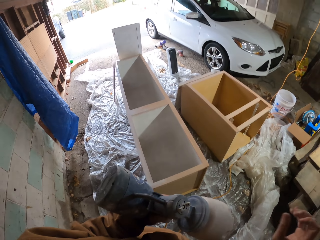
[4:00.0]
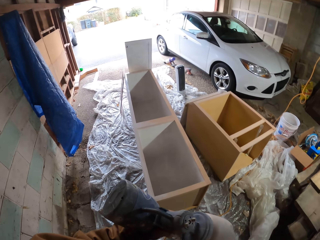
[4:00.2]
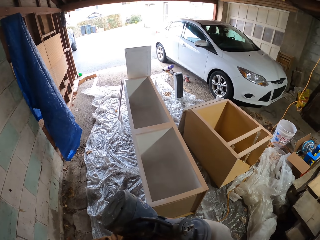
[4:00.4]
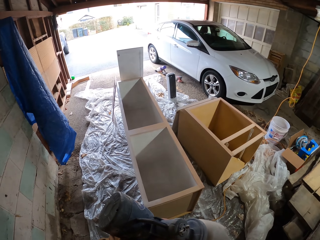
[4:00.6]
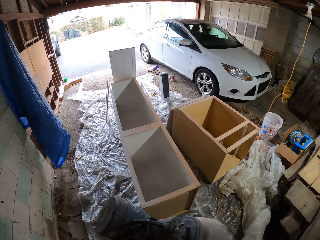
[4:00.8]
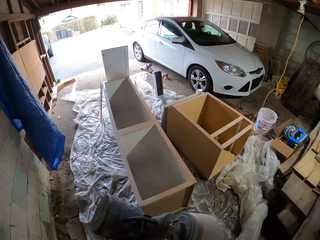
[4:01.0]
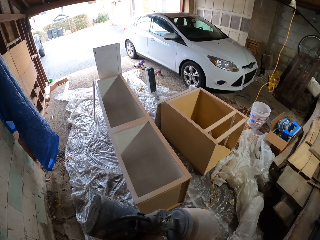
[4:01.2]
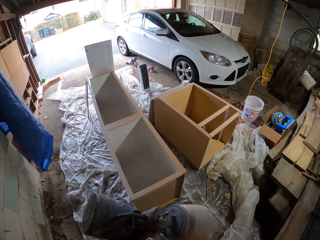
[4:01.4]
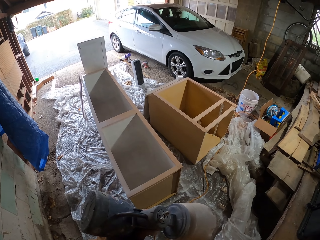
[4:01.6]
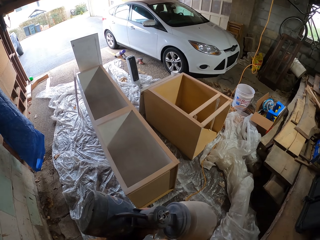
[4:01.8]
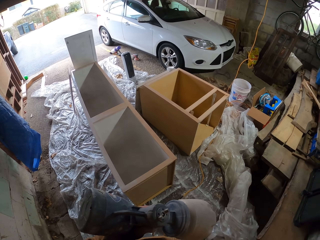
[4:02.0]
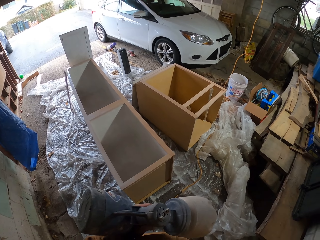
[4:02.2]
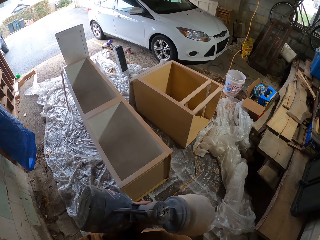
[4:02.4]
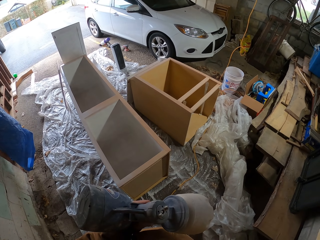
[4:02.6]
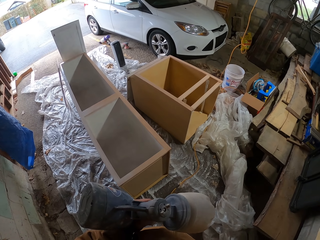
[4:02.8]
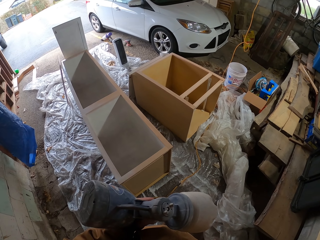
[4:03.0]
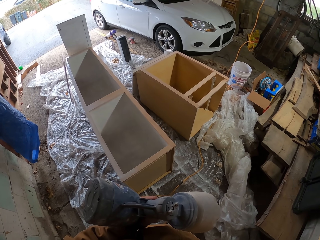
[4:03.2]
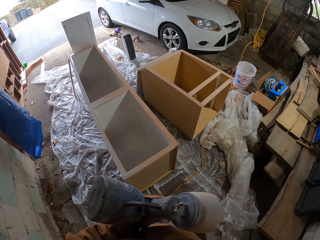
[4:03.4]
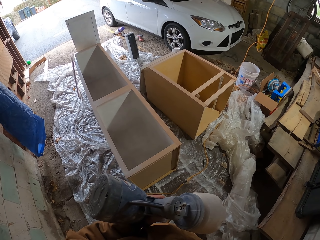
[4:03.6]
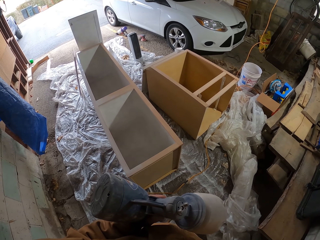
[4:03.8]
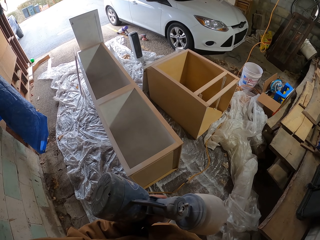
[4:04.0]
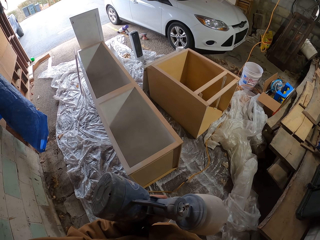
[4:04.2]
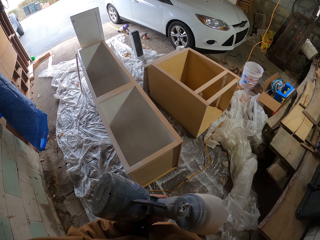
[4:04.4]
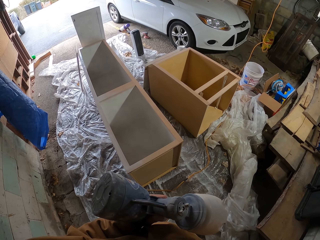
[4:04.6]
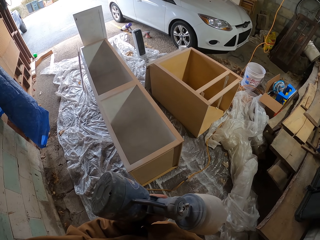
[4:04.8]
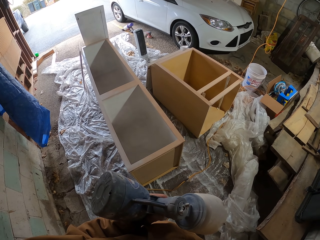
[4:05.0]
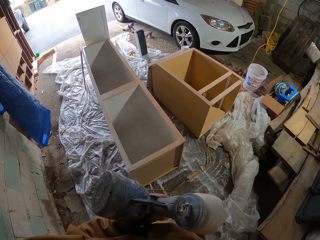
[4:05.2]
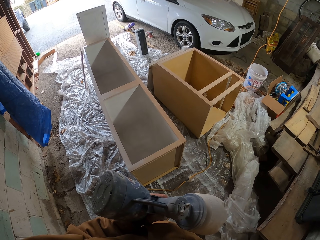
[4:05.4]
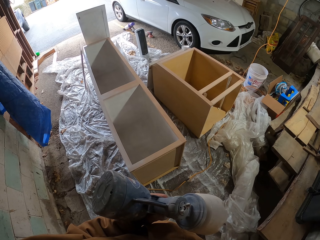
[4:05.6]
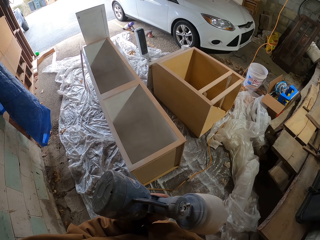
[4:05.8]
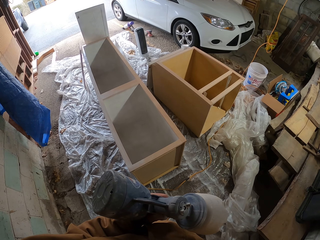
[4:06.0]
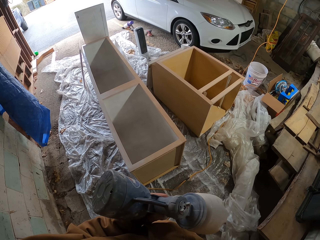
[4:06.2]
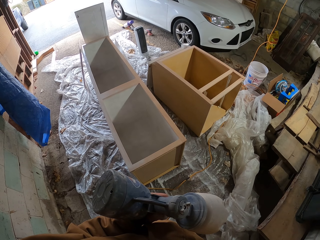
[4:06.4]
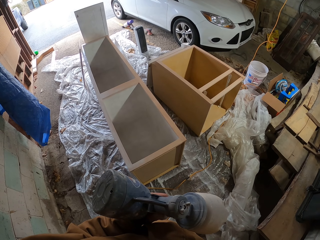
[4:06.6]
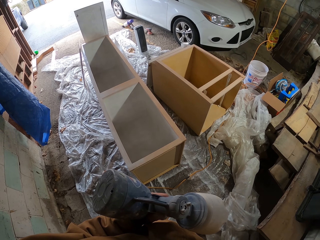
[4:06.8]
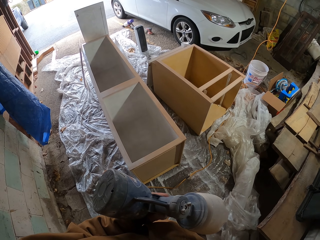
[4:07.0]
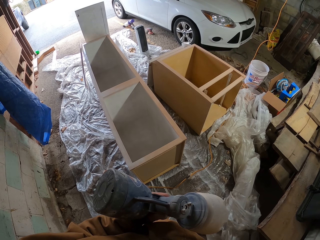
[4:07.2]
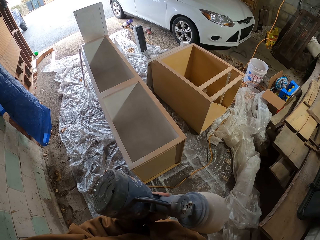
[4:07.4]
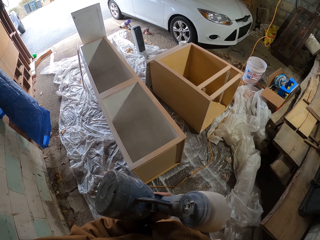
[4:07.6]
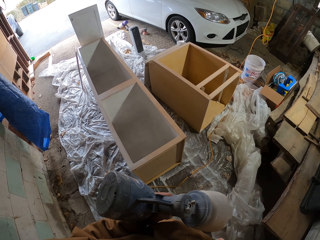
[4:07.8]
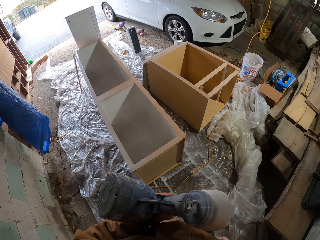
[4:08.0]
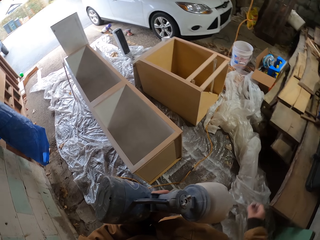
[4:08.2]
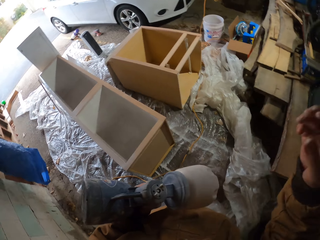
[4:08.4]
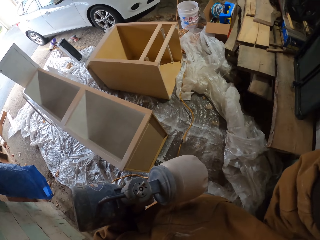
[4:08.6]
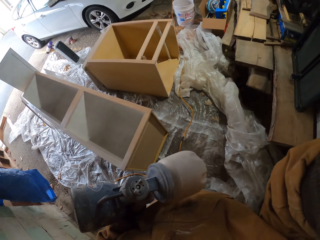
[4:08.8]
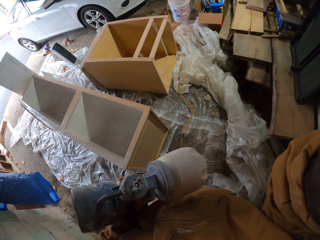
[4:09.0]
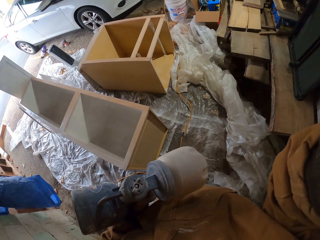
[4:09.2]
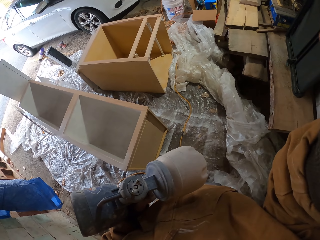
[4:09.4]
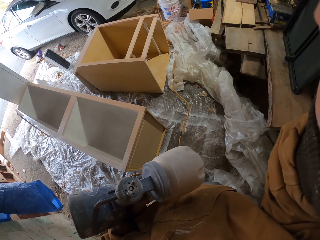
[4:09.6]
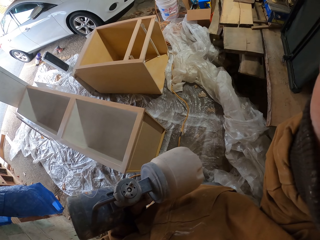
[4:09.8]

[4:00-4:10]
The camera wearer wipes on the spray gun nozzle. They look on.
